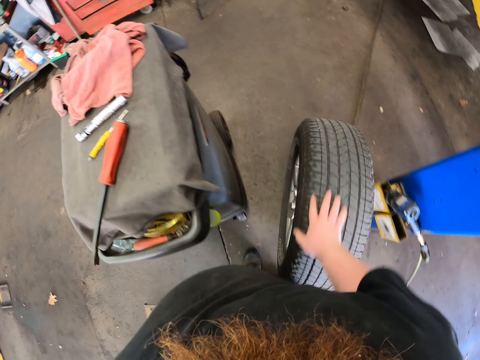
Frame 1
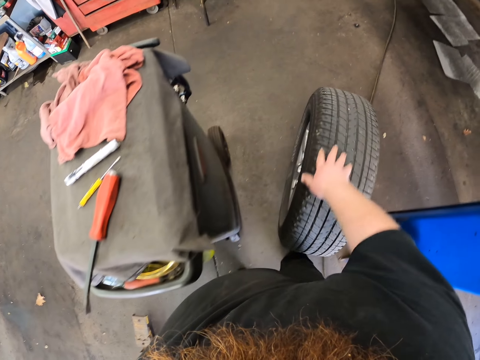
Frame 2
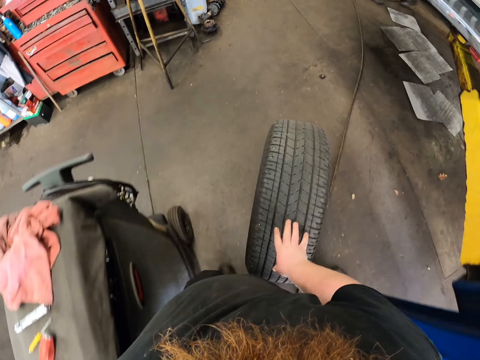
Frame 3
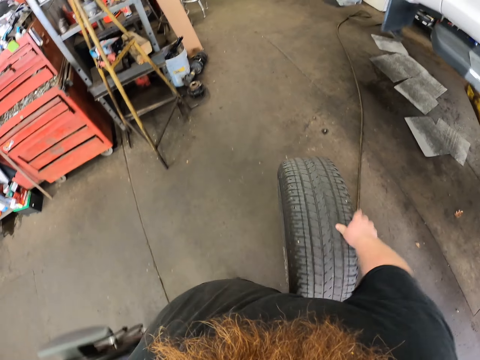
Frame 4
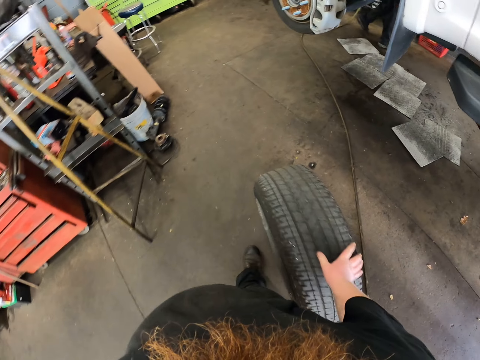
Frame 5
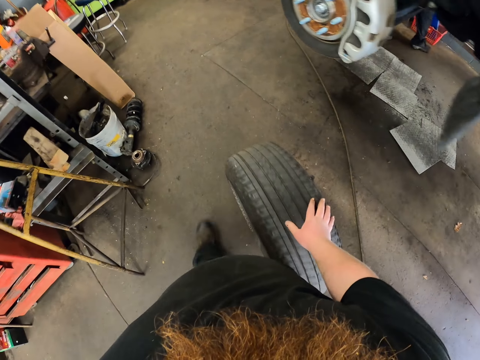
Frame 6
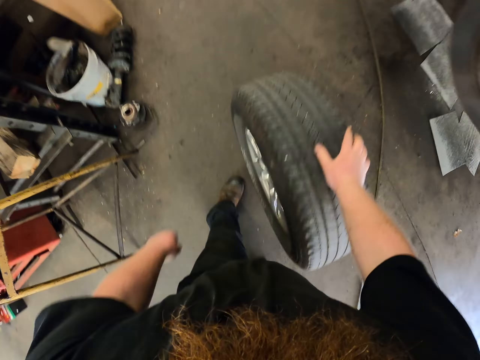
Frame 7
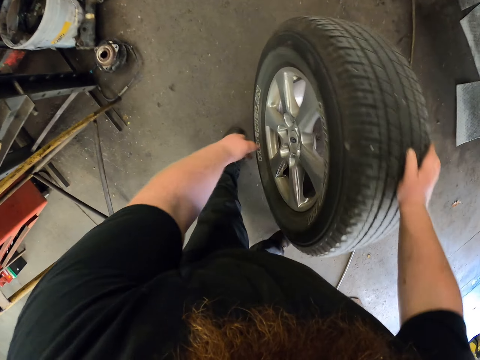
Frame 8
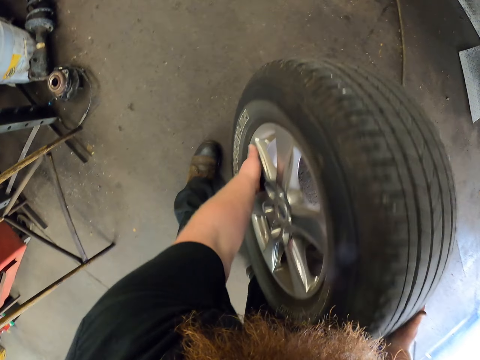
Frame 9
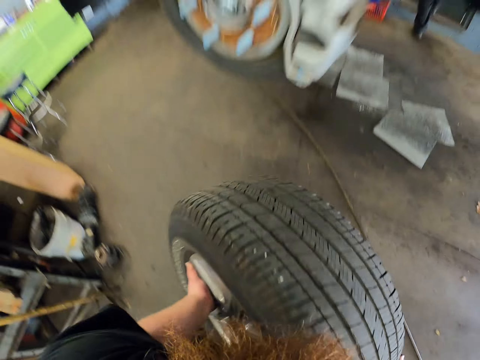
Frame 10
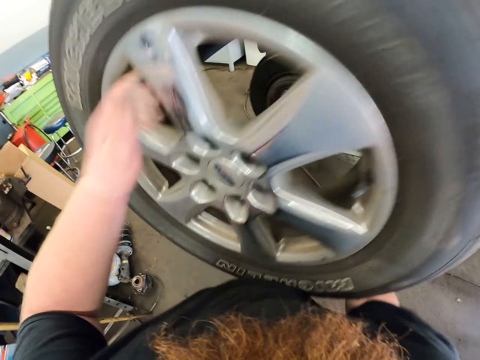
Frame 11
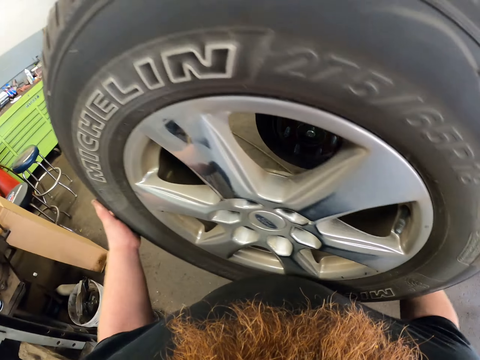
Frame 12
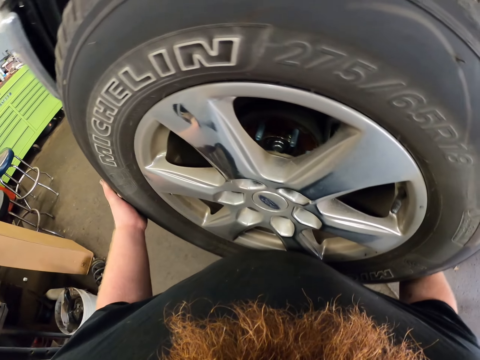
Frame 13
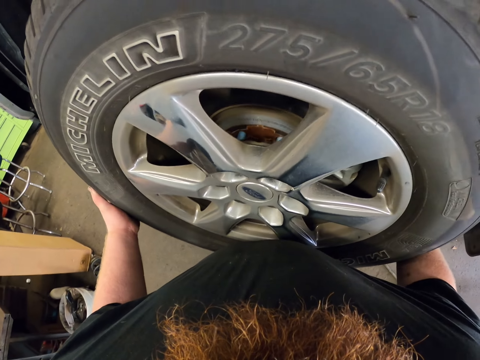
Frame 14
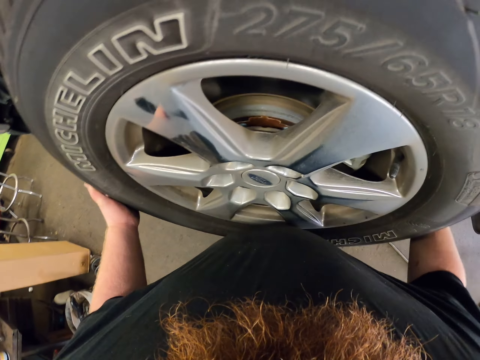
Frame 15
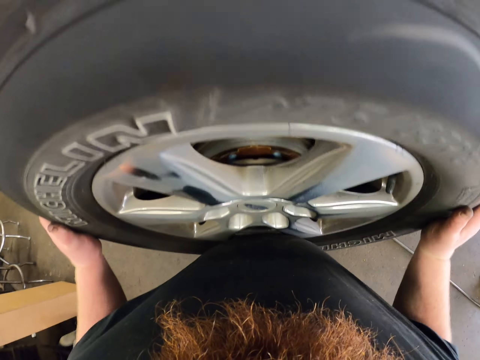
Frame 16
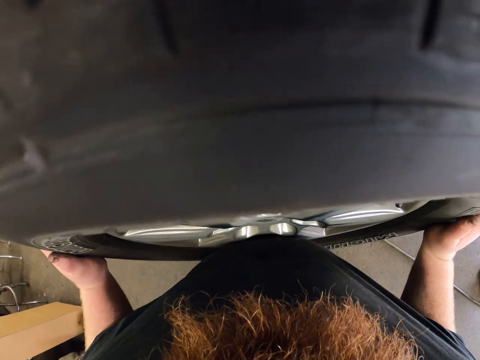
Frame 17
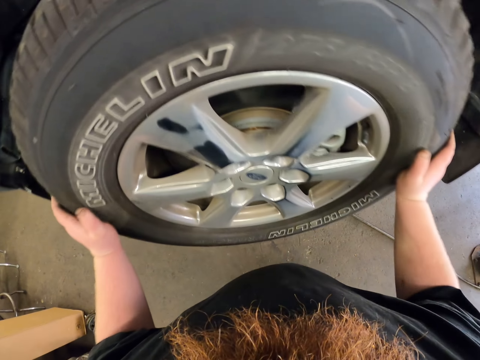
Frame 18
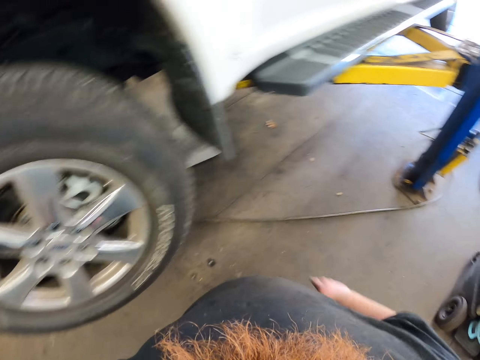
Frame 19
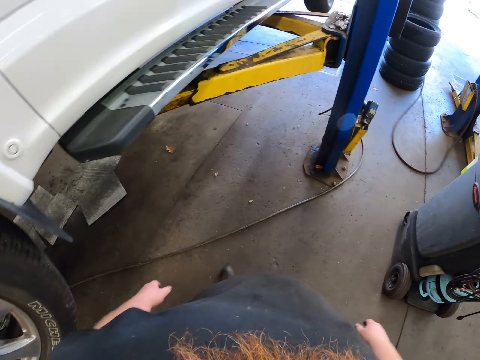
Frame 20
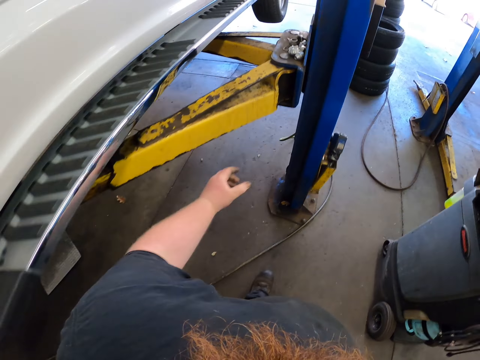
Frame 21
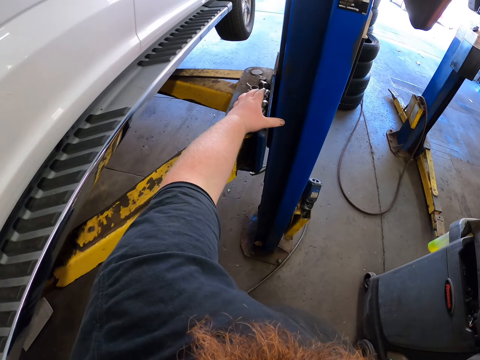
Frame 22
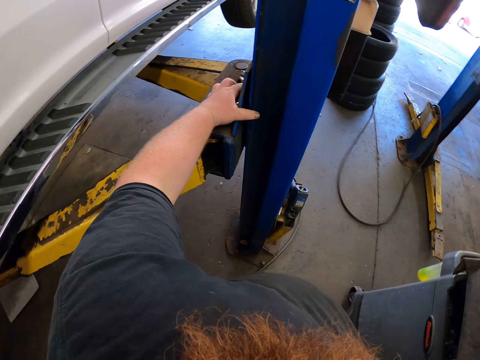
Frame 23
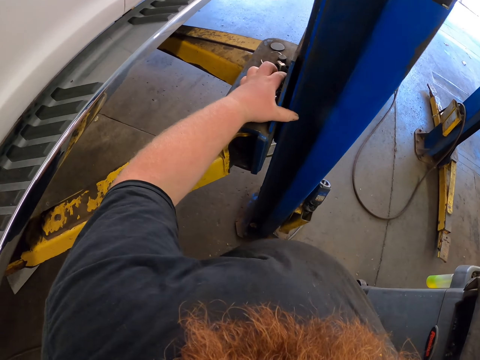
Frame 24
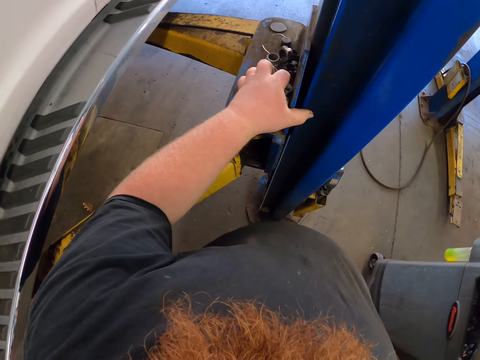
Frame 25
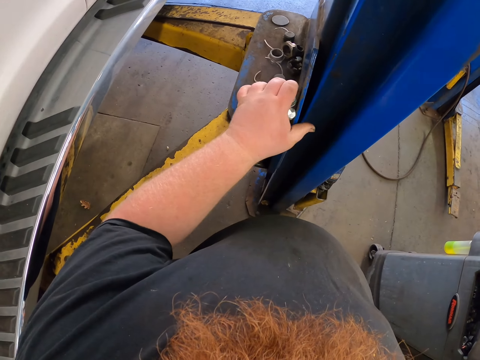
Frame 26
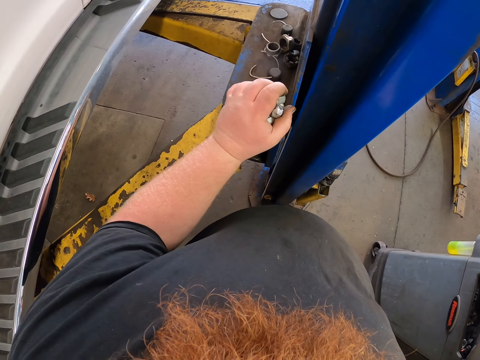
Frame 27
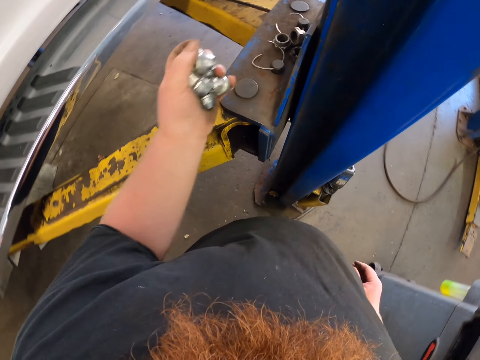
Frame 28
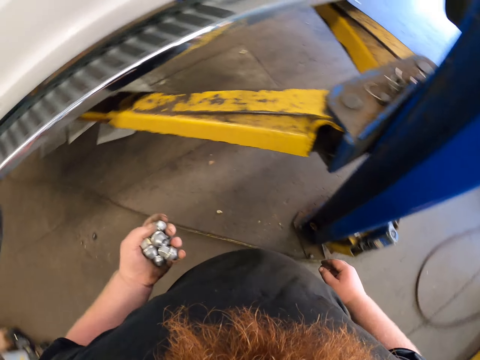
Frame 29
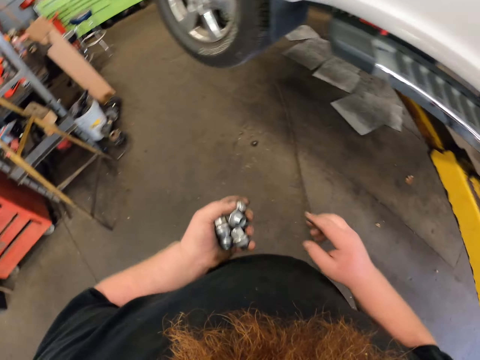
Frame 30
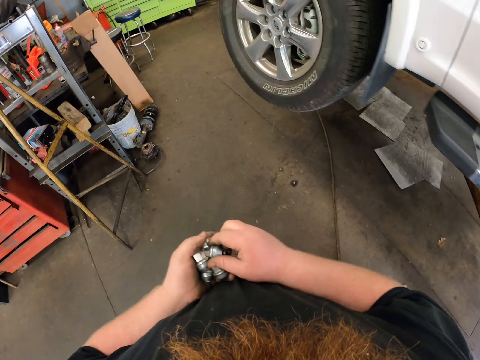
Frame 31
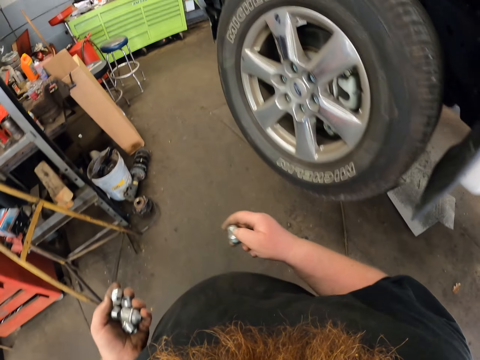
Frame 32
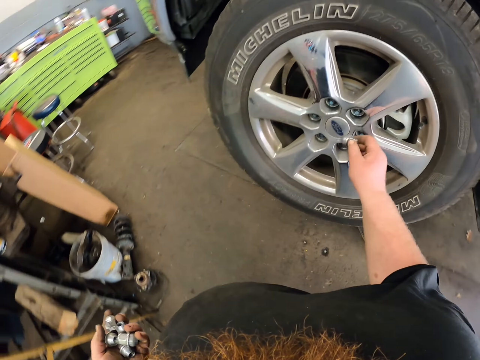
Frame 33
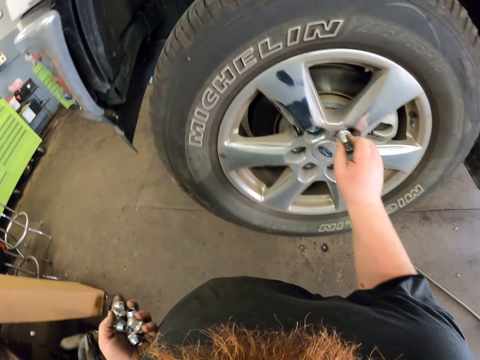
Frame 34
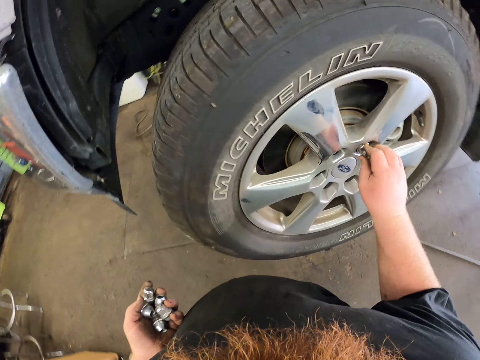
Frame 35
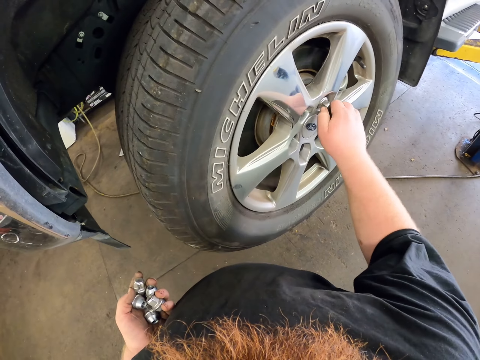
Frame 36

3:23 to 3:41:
The camera wearer picks up the tire. They fit the tire on a vehicle, in the axle. They walk around. They pick up lug nuts or bolts. They walk around. They pick up the lug nuts. They put the bolts on the tire rim.

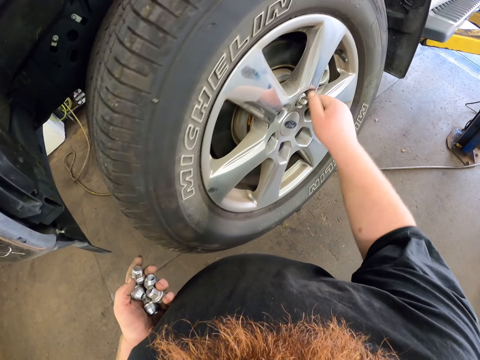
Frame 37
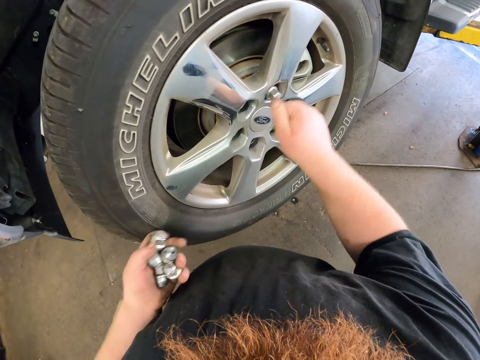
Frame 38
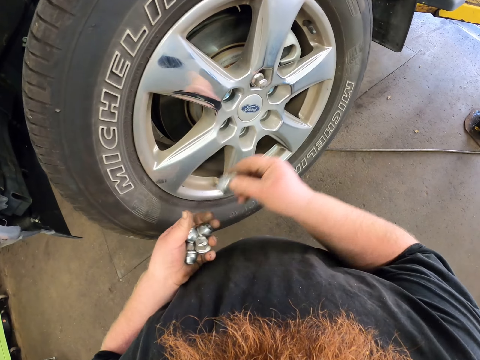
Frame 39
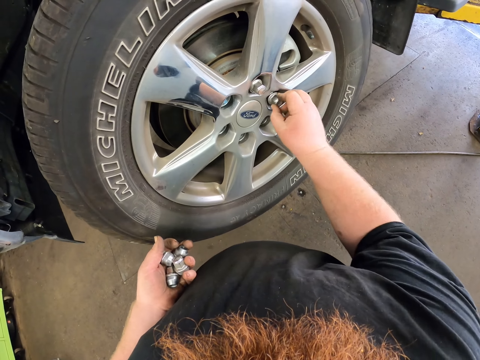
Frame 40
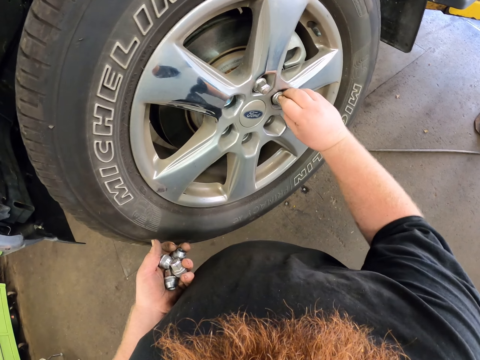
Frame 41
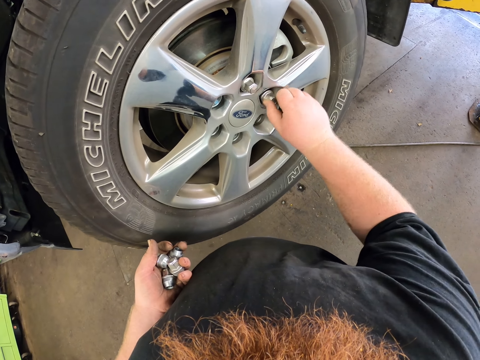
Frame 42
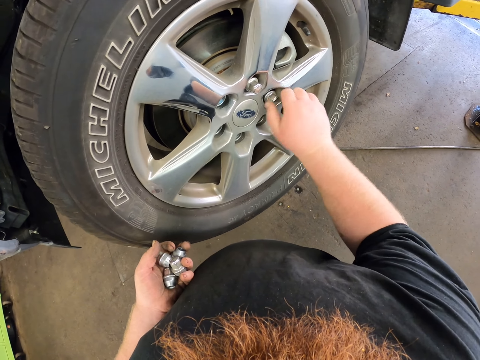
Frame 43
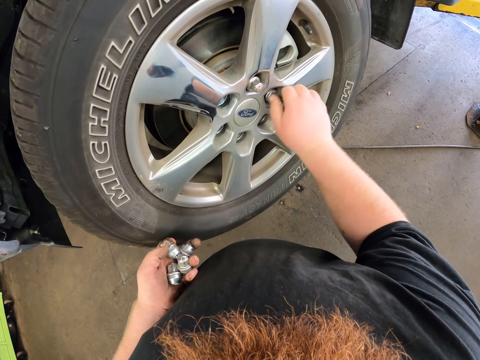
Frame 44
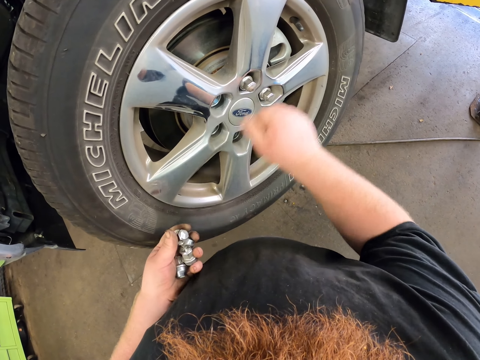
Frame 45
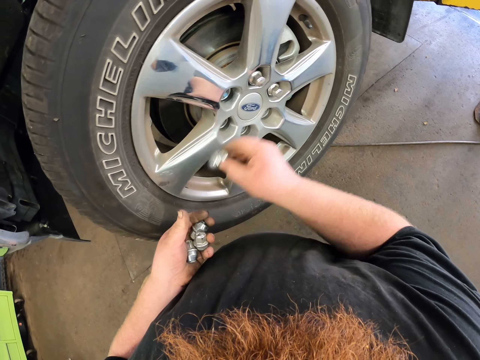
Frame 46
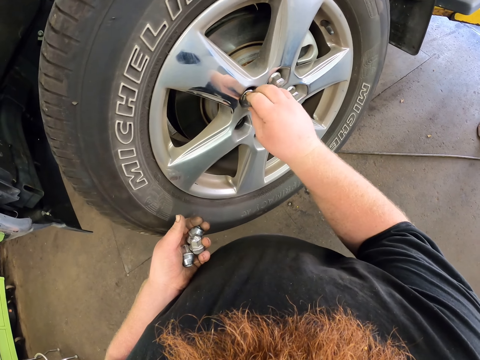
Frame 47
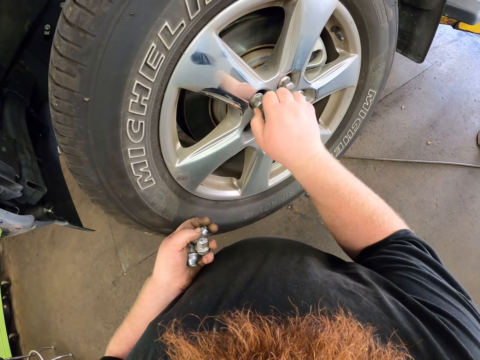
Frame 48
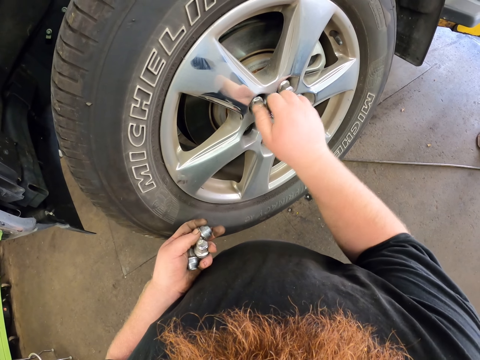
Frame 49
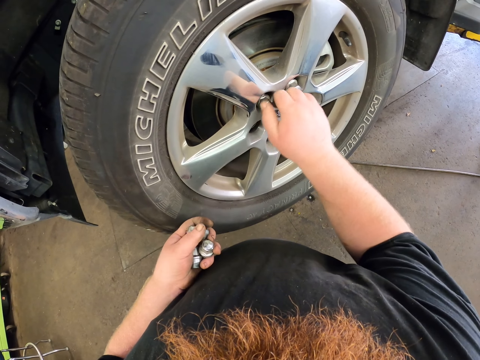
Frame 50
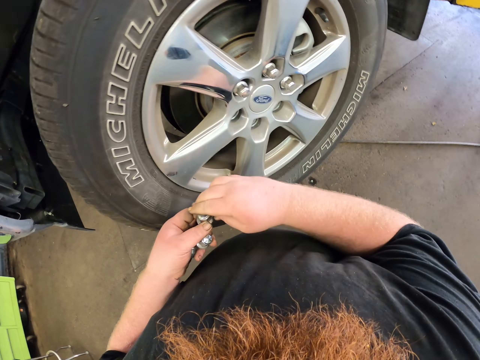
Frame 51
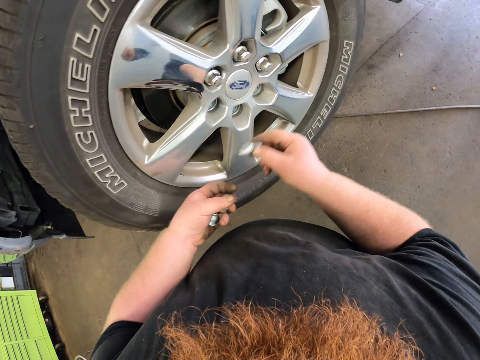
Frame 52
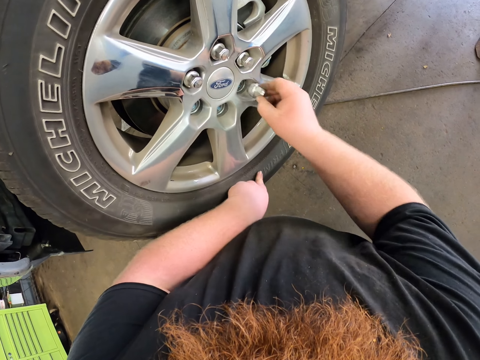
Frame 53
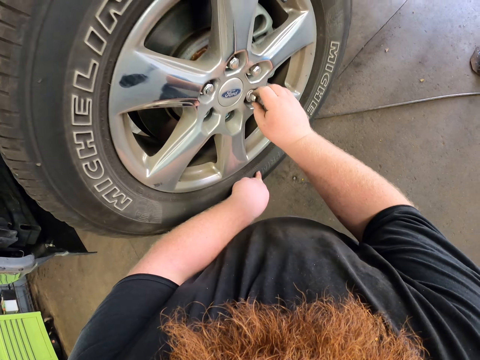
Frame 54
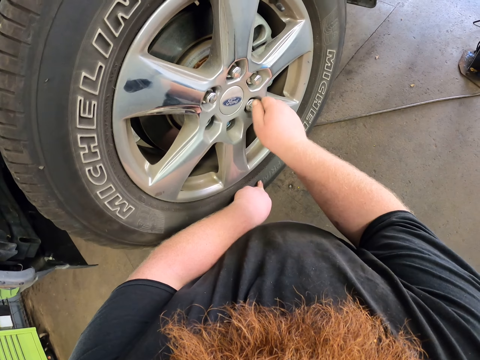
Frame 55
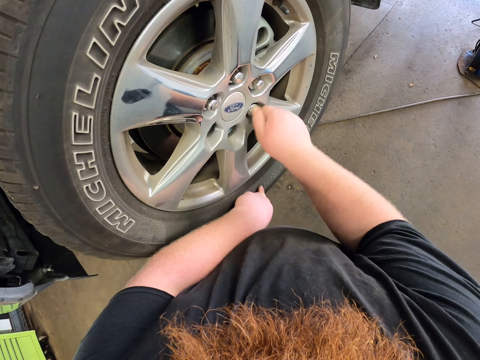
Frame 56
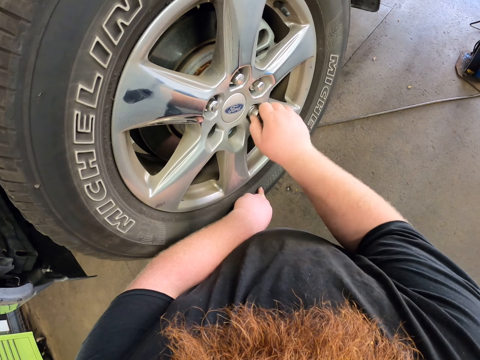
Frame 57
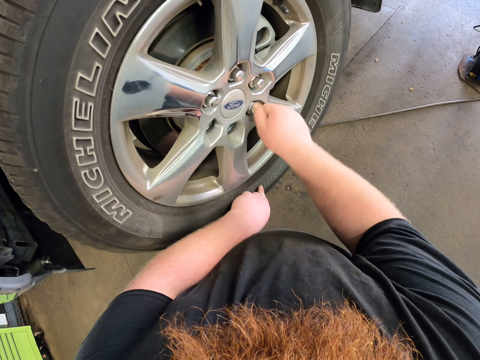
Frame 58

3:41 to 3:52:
The camera wearer picks up lug nuts. They fasten a lug nut on the tire. They pick up the lug nuts. They fasten a lug nut on the tire. They pick up the lug nuts. They fasten a lug nut on the tire.
